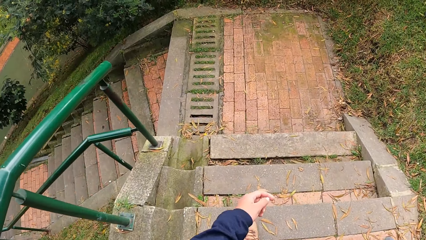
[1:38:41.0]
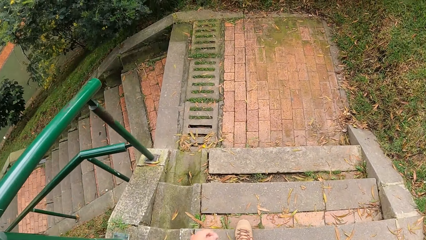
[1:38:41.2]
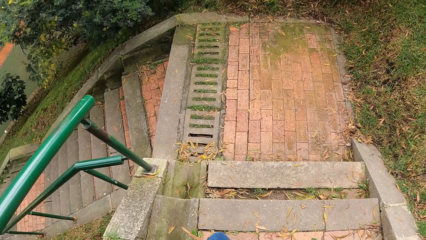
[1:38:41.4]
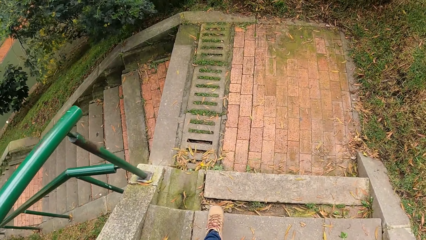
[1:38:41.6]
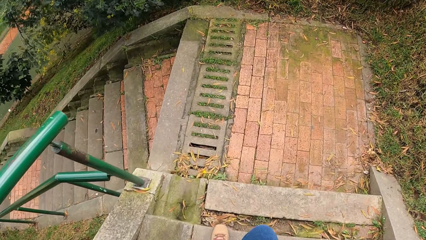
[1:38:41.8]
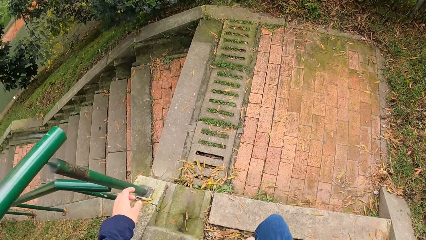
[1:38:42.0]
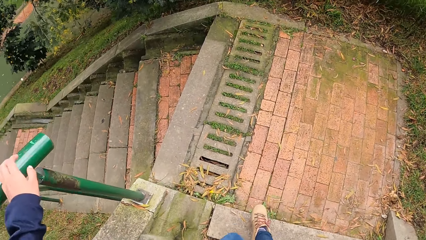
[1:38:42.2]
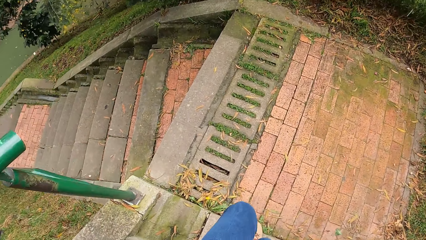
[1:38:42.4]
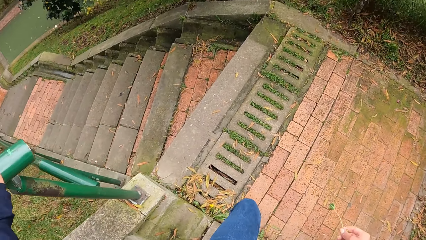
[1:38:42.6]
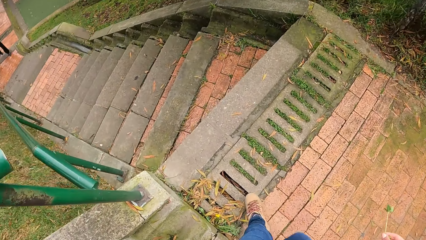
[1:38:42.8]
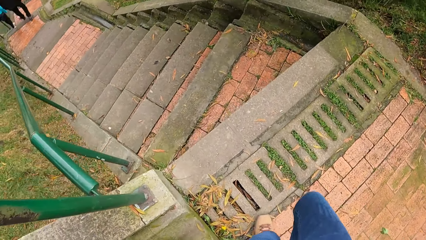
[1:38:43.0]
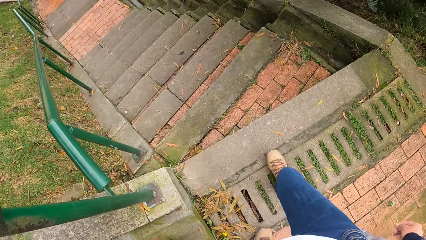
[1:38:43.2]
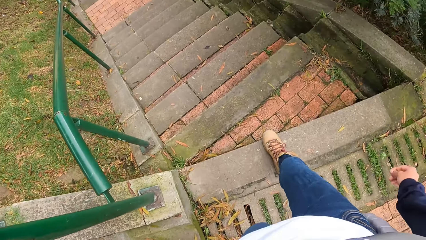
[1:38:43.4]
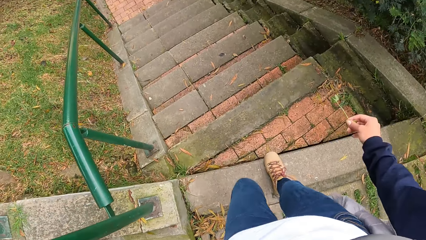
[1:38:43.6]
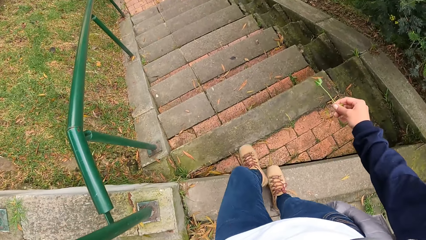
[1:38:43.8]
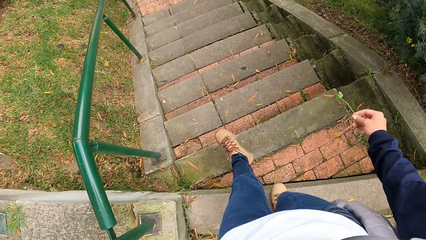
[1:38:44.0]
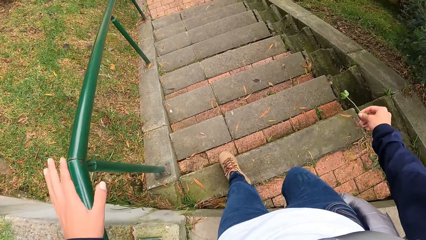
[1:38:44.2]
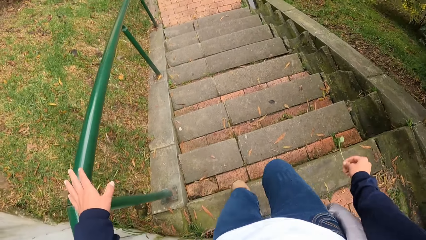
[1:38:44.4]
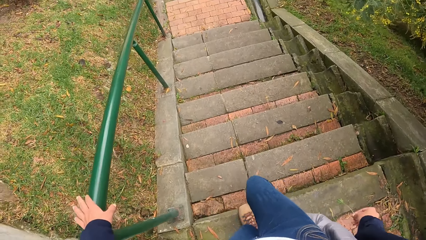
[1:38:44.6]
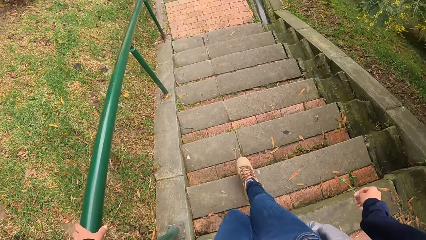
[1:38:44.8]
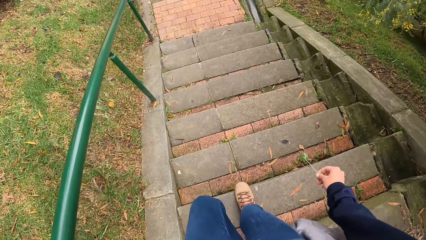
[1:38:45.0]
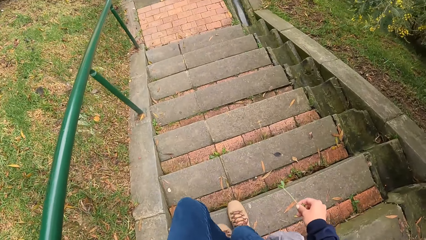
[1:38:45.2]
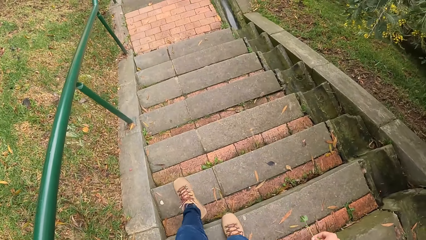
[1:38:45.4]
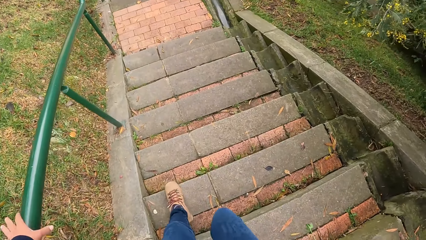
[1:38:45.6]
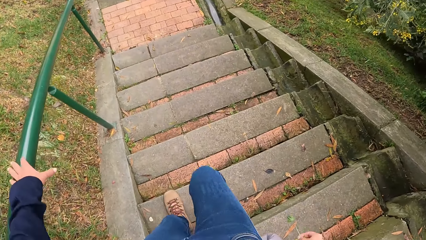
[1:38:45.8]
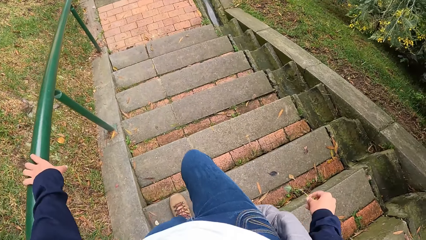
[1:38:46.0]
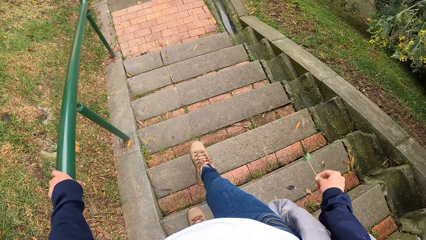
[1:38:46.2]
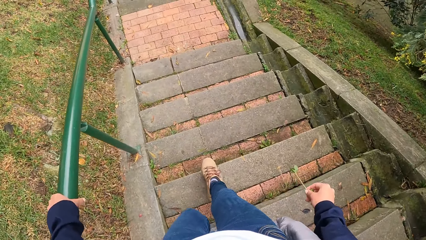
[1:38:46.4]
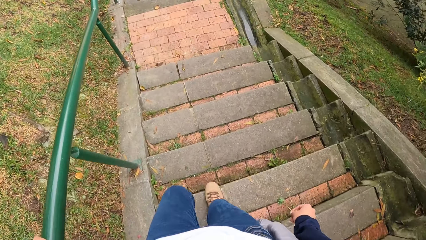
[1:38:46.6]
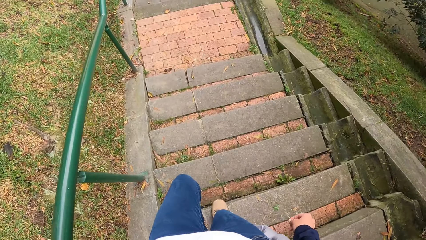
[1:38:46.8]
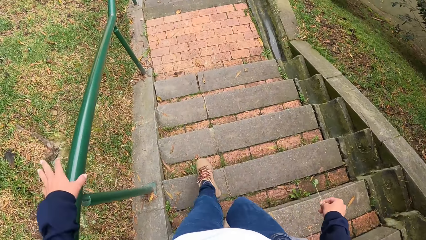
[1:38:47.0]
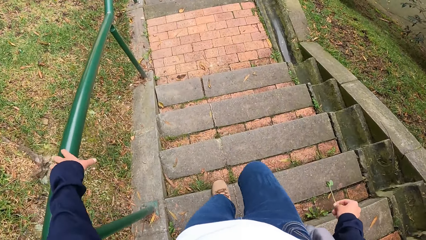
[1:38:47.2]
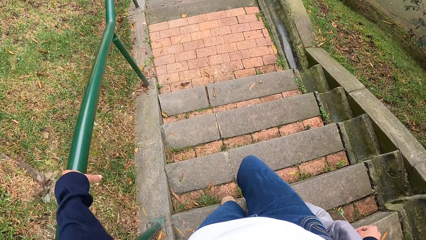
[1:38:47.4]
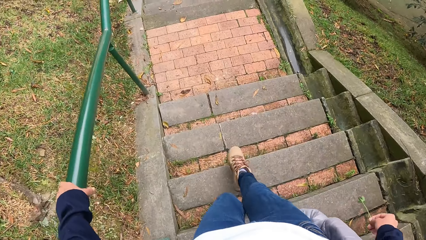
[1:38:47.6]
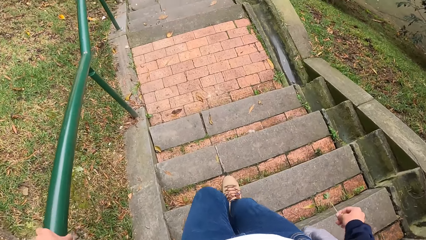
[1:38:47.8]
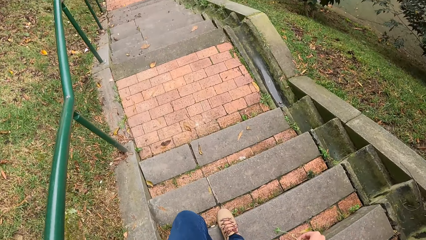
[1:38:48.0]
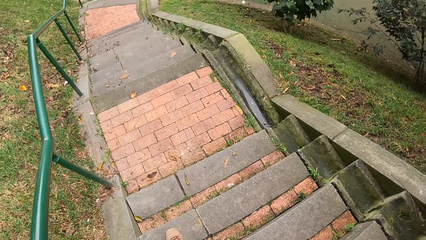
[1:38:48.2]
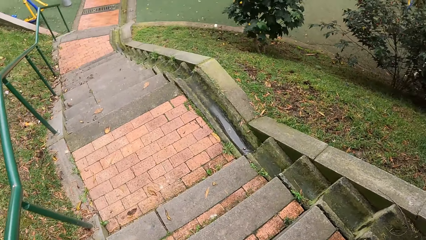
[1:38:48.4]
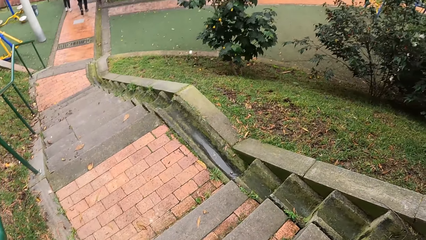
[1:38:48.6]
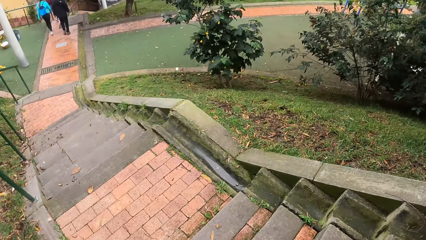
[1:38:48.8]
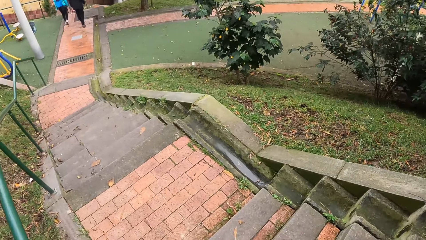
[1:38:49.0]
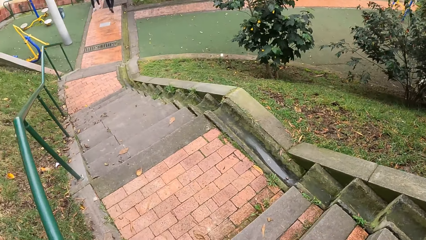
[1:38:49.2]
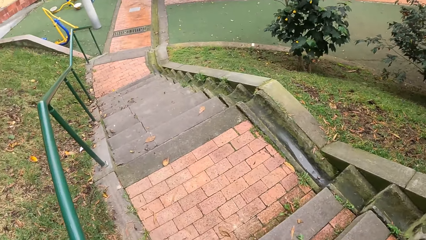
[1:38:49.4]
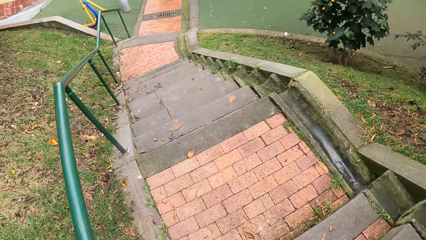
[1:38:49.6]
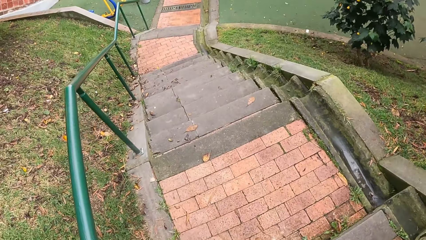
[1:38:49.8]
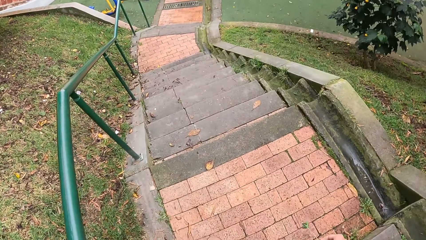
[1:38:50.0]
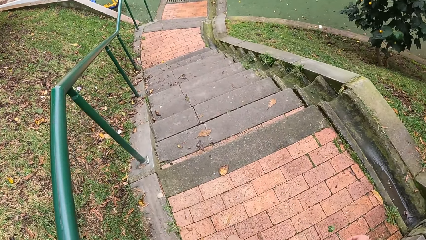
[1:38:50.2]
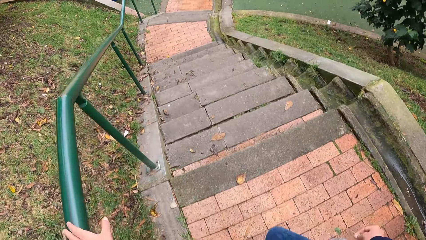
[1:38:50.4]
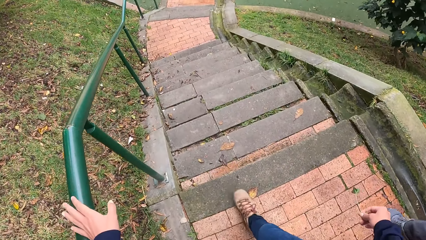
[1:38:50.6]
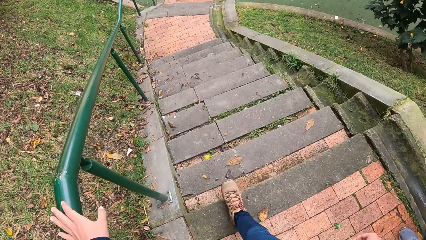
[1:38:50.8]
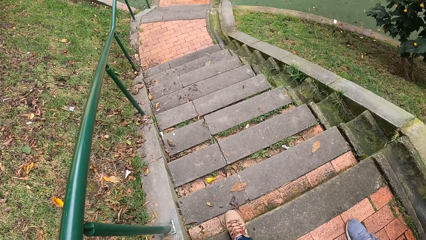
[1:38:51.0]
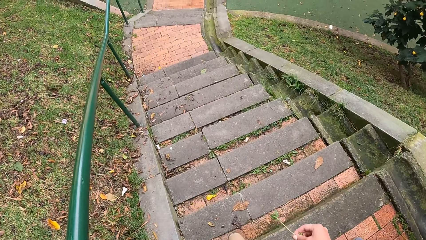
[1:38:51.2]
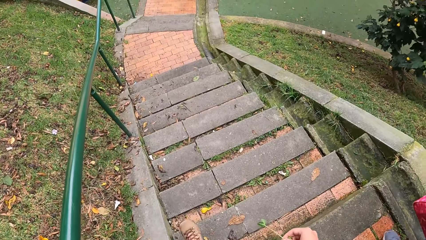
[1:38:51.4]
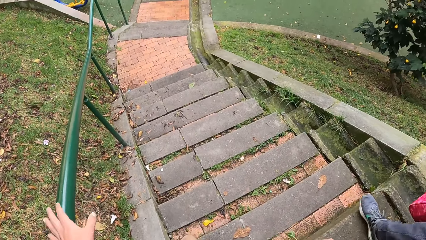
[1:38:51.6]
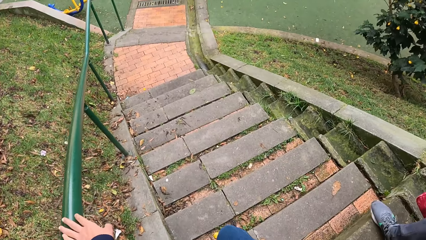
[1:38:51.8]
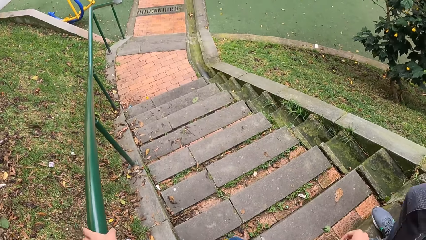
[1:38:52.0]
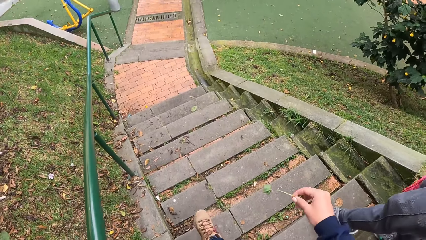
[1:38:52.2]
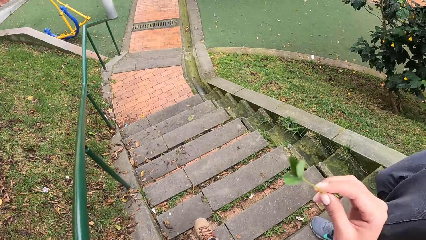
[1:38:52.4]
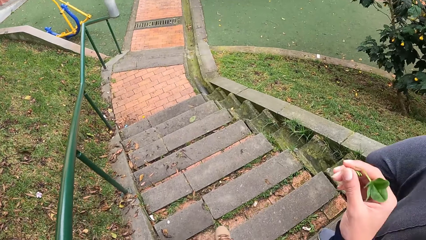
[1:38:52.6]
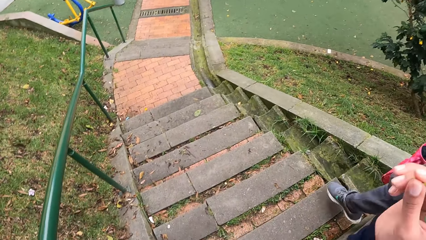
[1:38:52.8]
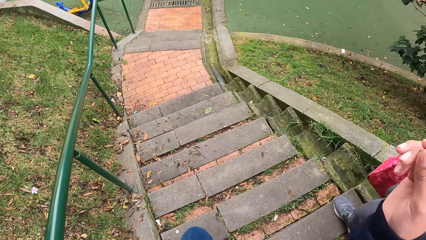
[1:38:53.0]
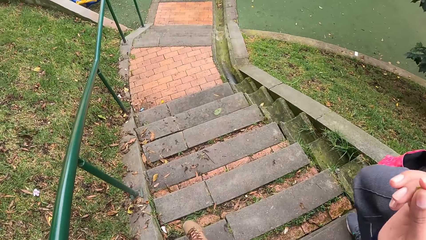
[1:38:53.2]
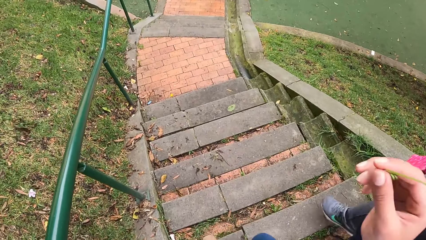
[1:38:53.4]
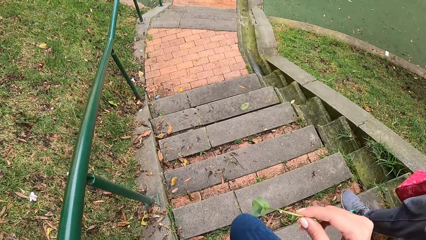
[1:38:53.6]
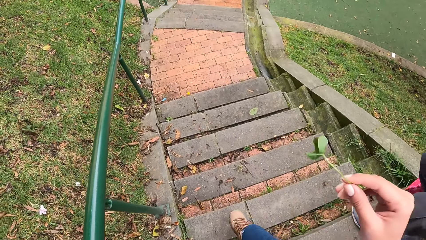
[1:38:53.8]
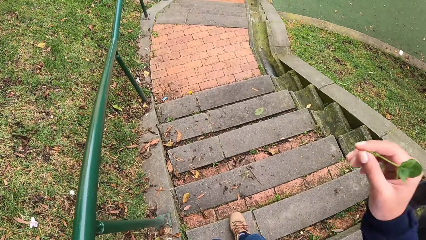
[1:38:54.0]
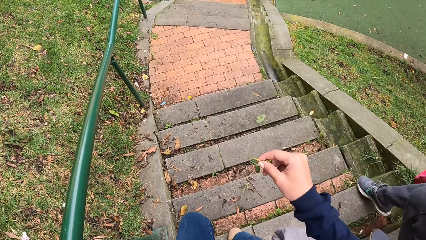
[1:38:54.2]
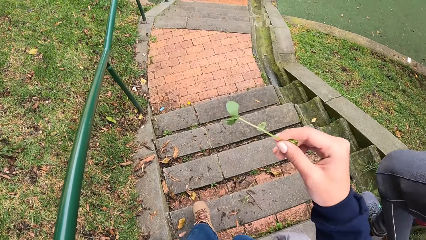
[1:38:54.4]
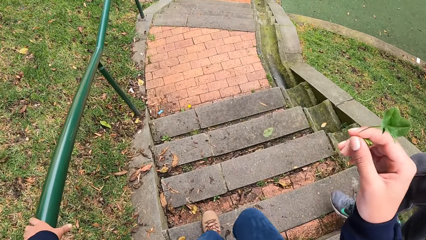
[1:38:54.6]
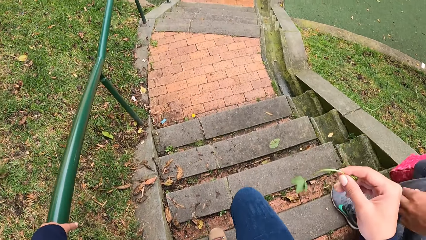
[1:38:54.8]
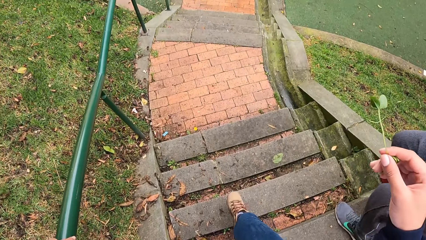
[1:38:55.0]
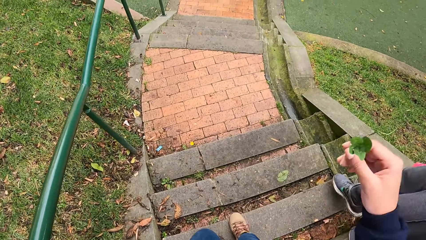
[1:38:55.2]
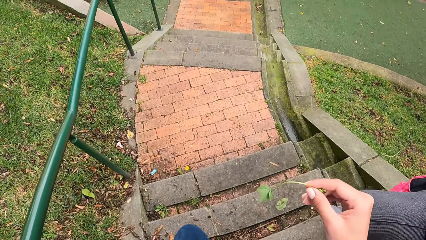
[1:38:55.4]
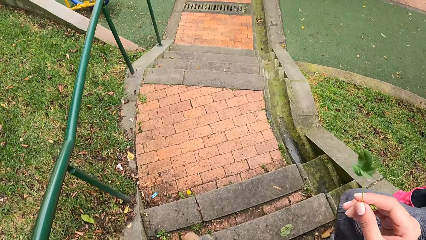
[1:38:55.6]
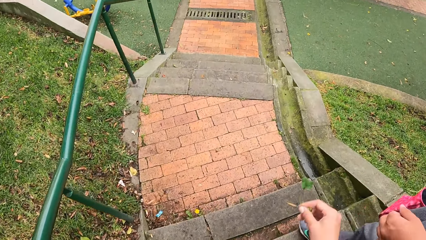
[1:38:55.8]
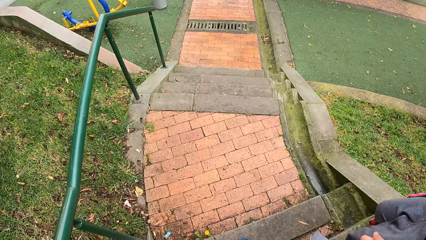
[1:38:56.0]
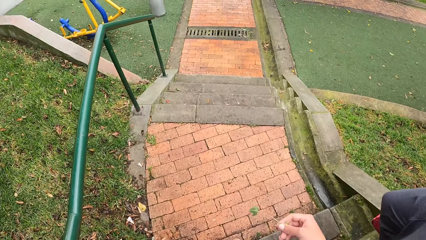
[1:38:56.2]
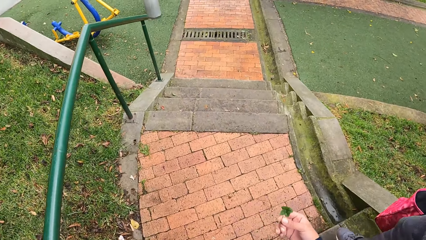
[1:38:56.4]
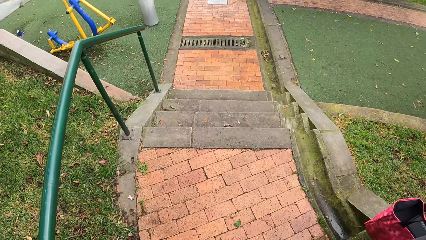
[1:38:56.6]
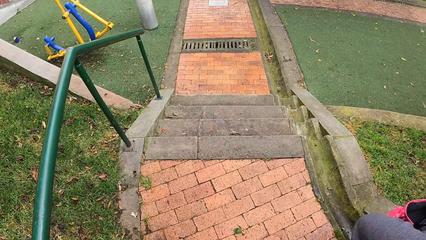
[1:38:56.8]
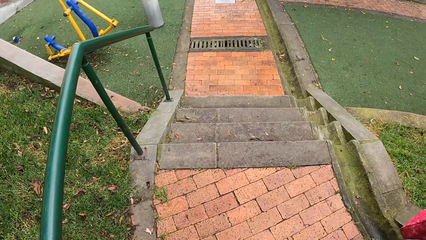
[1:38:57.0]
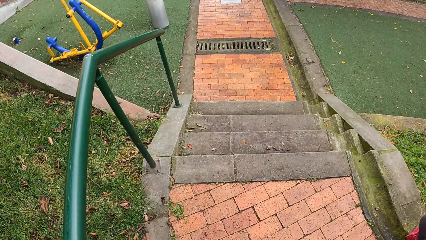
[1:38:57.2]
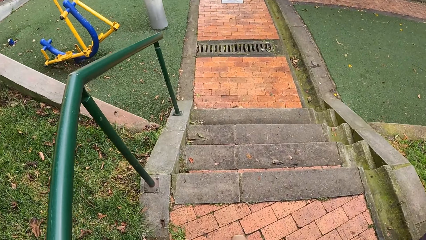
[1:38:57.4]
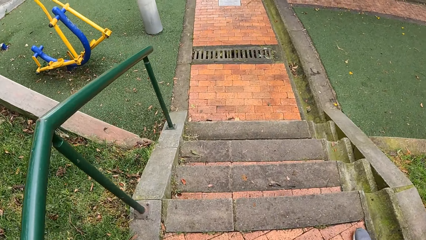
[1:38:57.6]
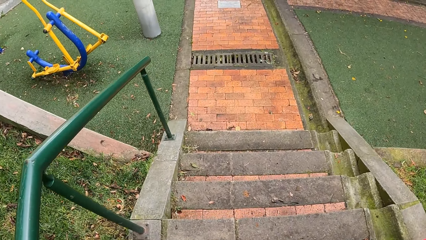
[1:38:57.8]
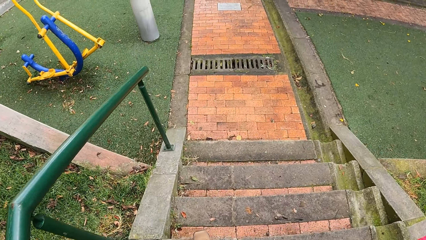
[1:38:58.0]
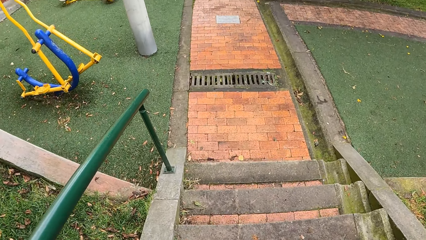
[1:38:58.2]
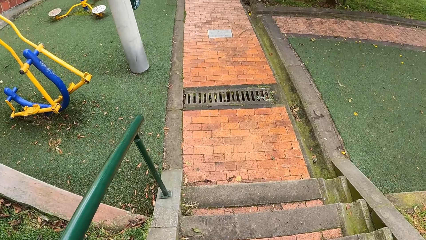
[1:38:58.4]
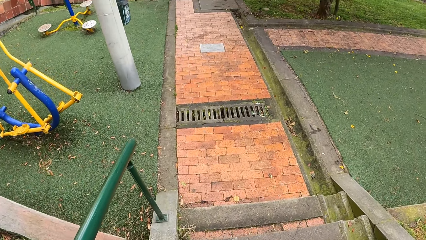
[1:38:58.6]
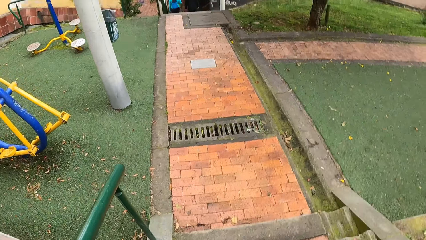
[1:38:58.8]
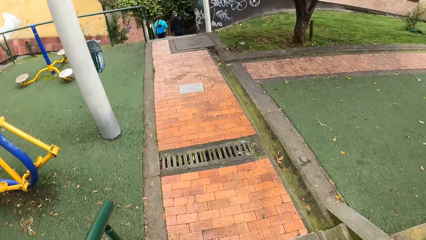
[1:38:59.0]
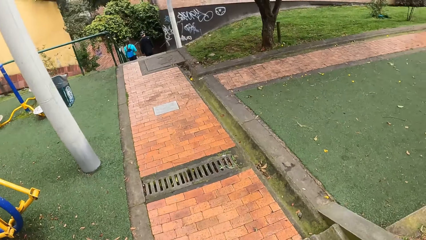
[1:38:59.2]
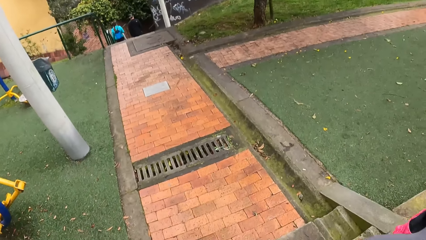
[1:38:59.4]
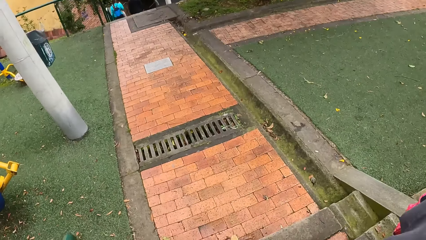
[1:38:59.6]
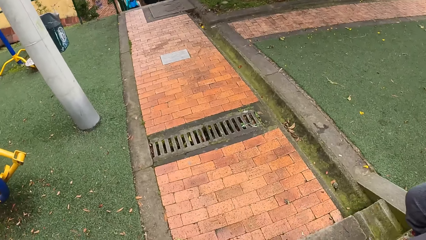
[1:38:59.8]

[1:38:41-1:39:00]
The camera wearer walks down a flight of stairs. She places her left hand on a stairs rail. She walks down the flight of stairs. She places her left hand on the stairs rail. She turns to the side. She walks down the flight of stairs. She places her left hand on the stairs rail. A person walks down the stairs. The camera wearer sways a stem around. She walks down the flight of stairs. The person walks down the stairs.
